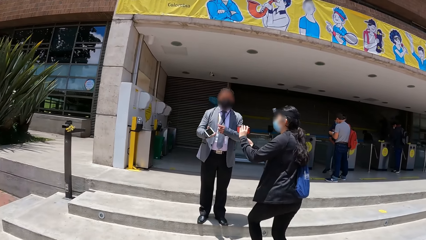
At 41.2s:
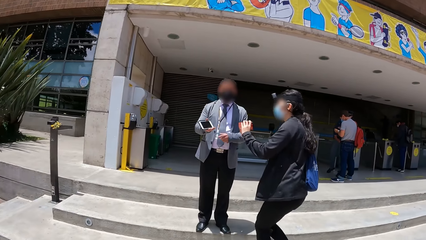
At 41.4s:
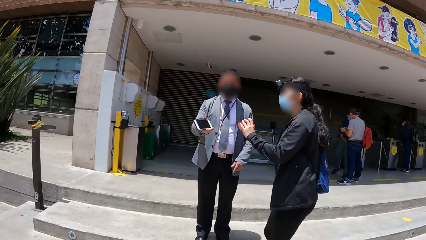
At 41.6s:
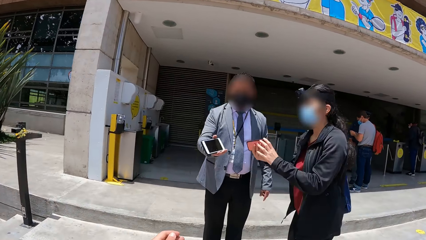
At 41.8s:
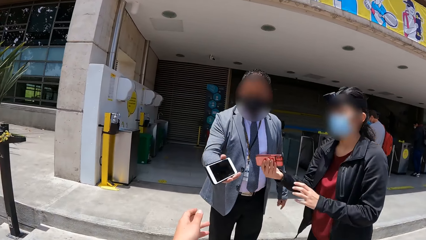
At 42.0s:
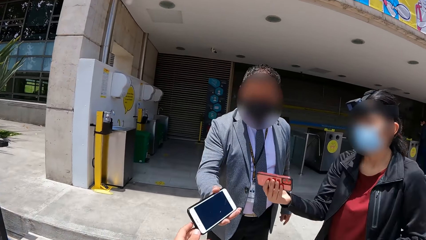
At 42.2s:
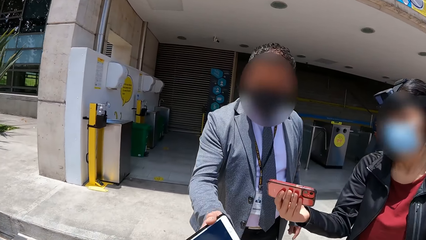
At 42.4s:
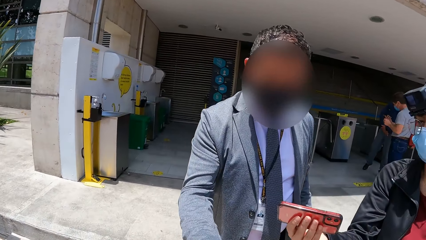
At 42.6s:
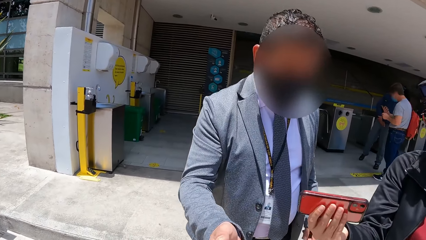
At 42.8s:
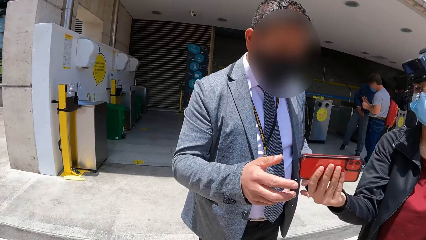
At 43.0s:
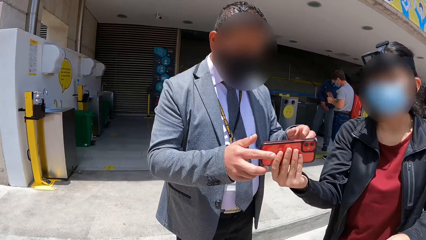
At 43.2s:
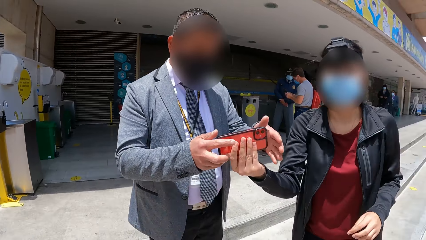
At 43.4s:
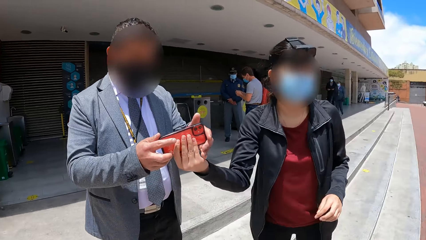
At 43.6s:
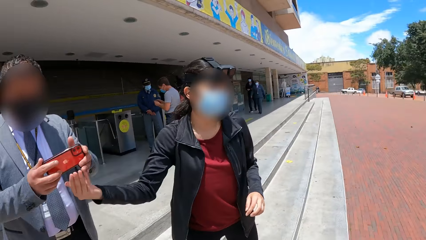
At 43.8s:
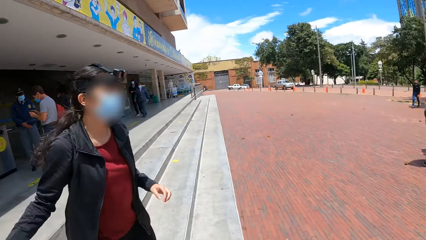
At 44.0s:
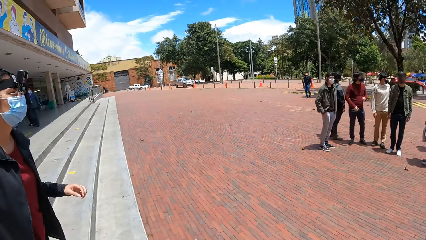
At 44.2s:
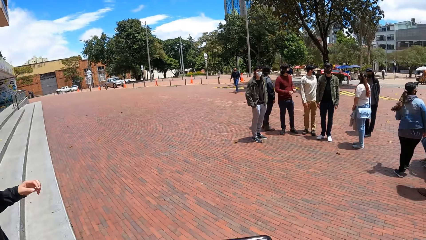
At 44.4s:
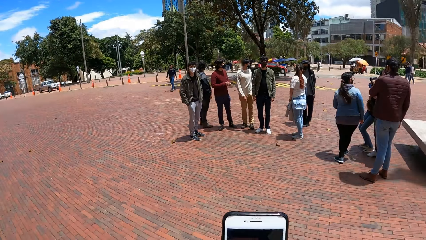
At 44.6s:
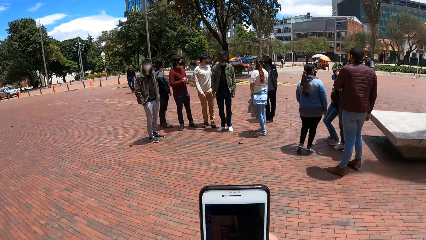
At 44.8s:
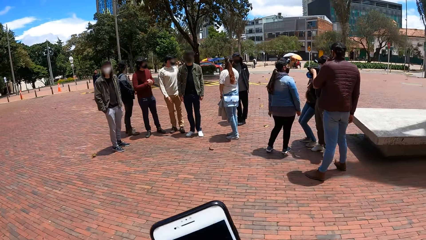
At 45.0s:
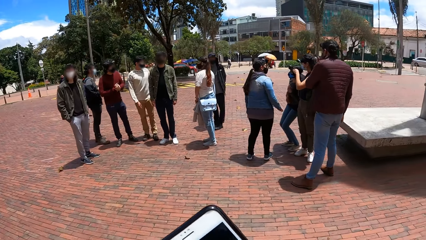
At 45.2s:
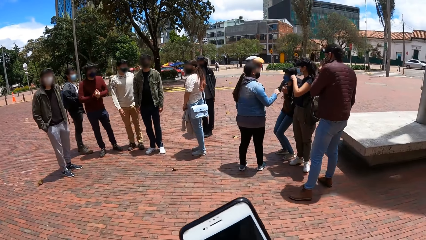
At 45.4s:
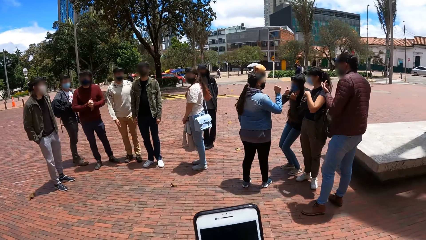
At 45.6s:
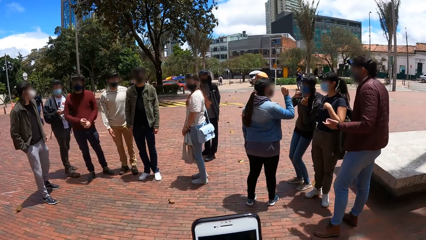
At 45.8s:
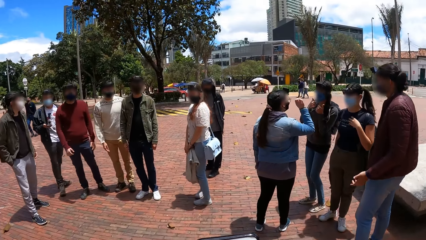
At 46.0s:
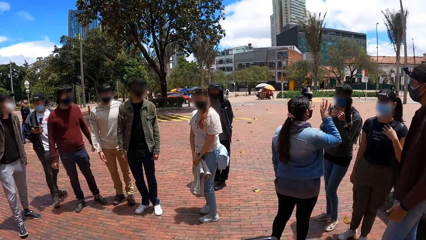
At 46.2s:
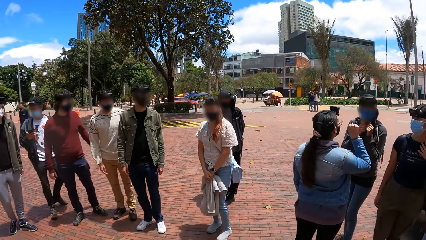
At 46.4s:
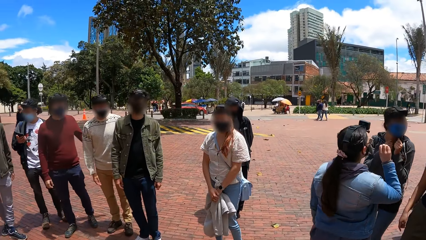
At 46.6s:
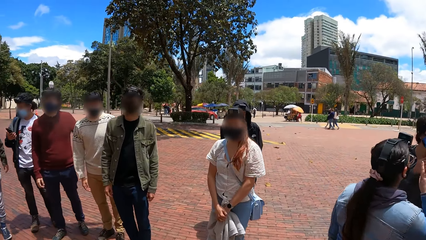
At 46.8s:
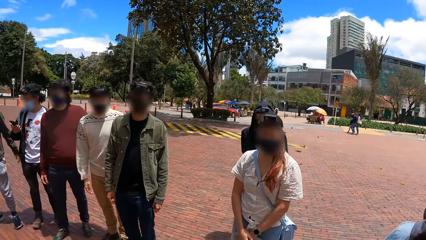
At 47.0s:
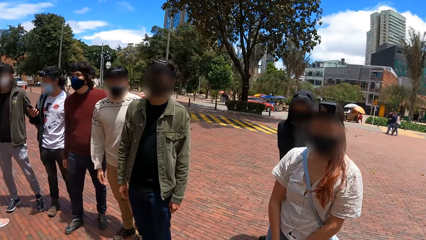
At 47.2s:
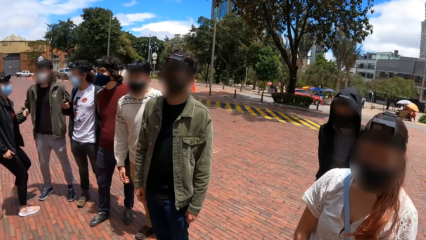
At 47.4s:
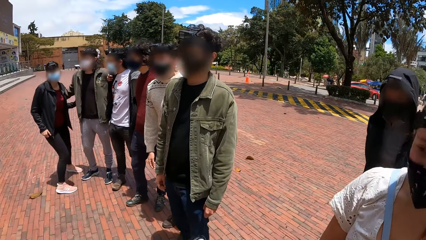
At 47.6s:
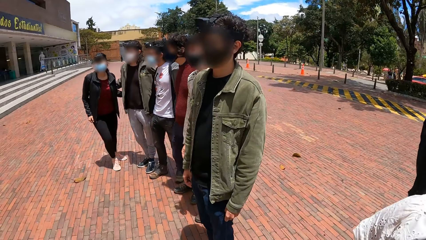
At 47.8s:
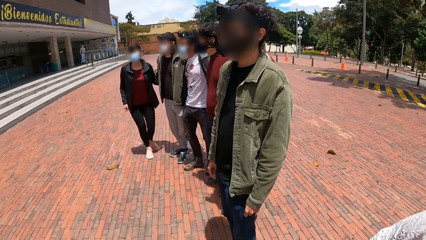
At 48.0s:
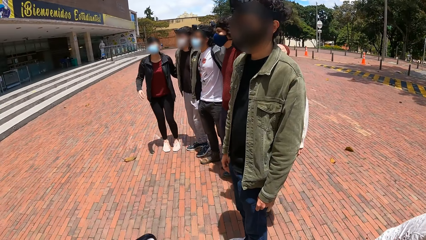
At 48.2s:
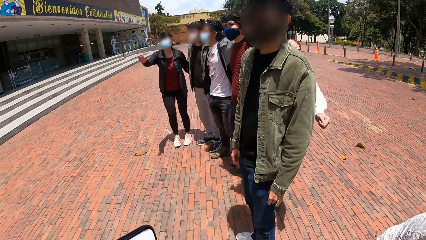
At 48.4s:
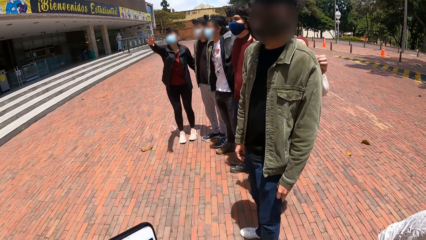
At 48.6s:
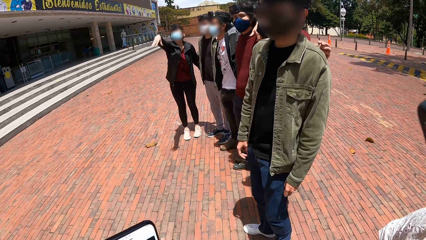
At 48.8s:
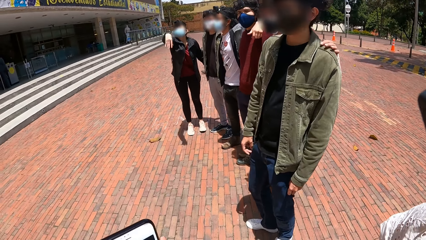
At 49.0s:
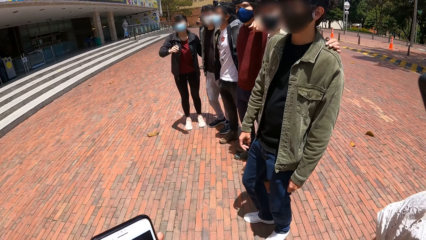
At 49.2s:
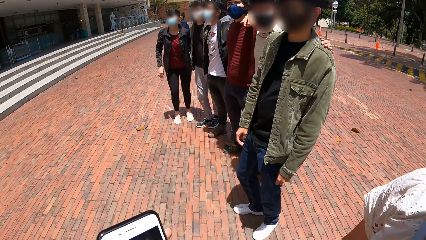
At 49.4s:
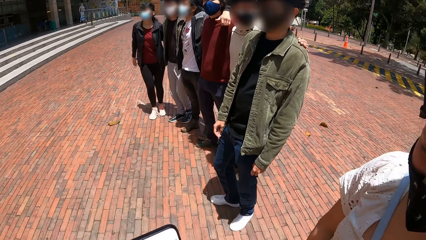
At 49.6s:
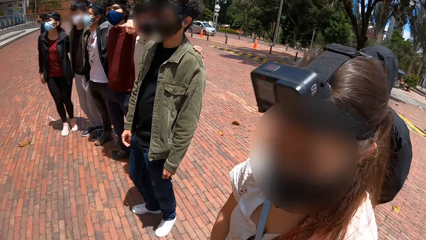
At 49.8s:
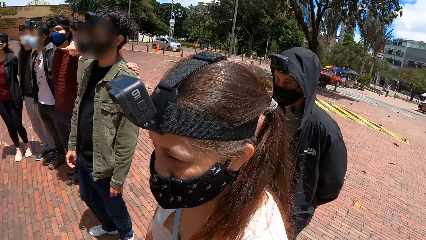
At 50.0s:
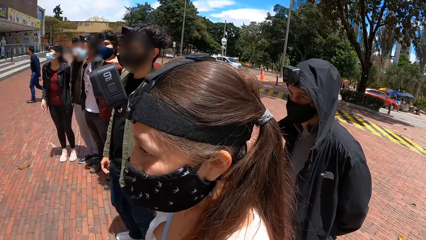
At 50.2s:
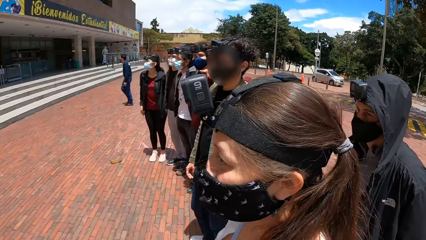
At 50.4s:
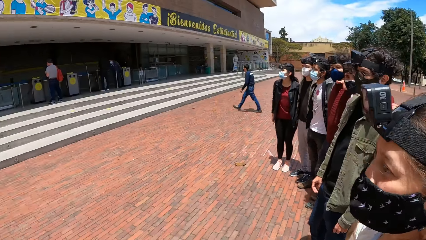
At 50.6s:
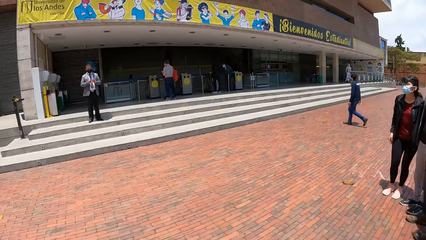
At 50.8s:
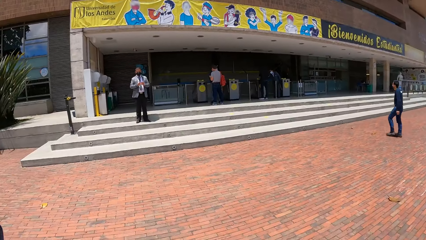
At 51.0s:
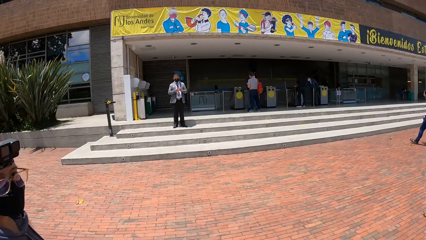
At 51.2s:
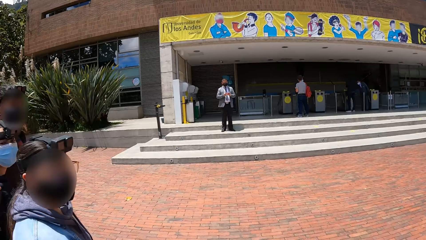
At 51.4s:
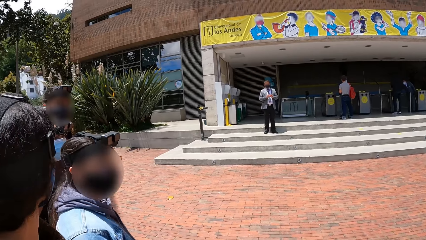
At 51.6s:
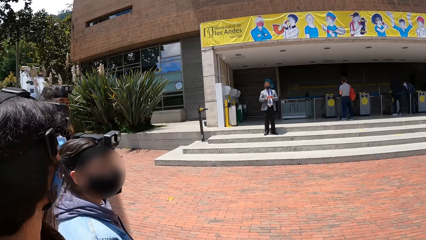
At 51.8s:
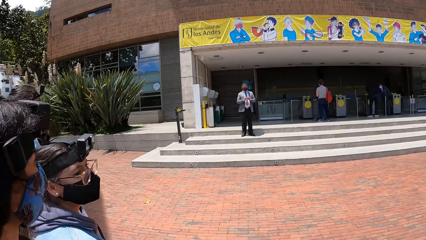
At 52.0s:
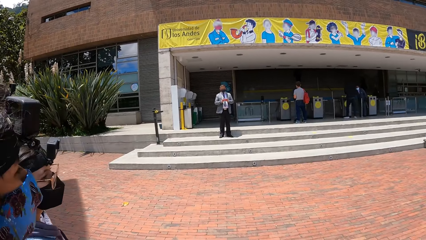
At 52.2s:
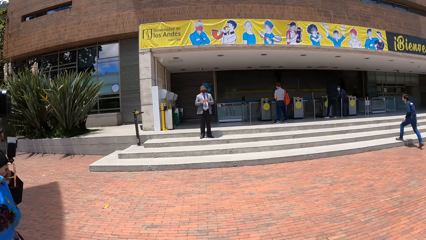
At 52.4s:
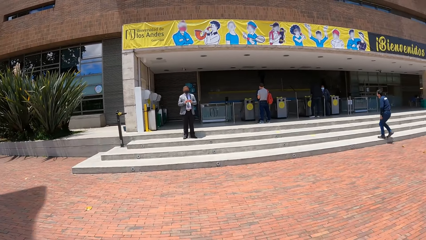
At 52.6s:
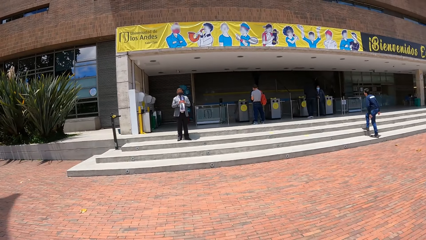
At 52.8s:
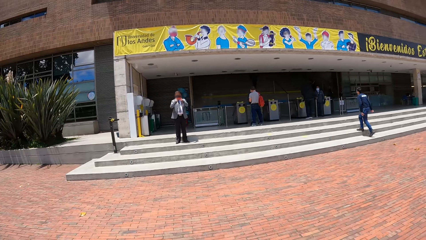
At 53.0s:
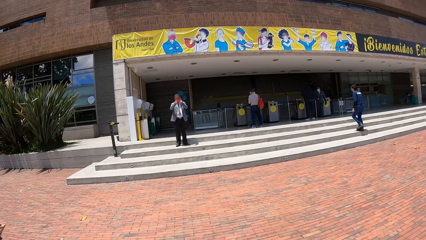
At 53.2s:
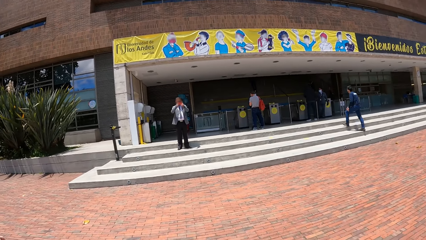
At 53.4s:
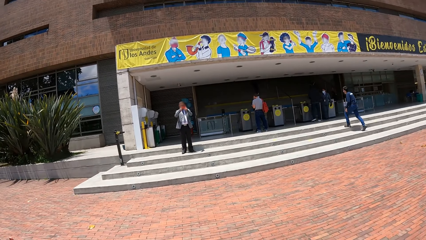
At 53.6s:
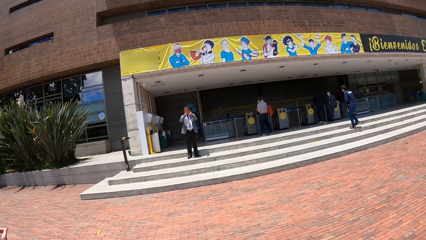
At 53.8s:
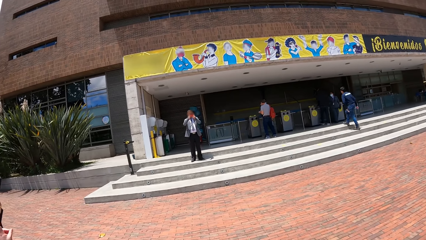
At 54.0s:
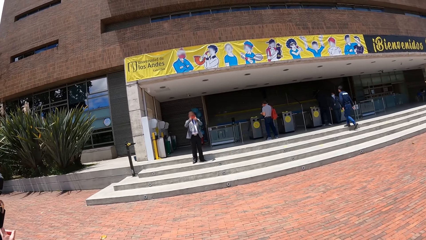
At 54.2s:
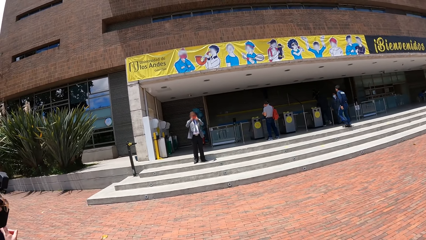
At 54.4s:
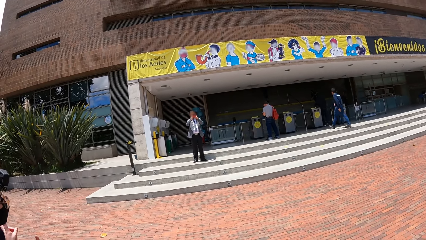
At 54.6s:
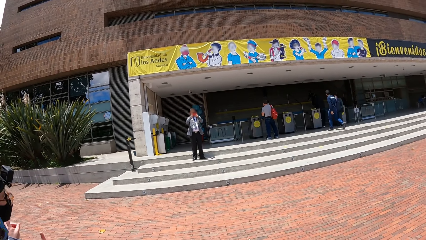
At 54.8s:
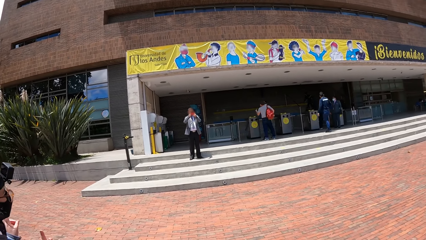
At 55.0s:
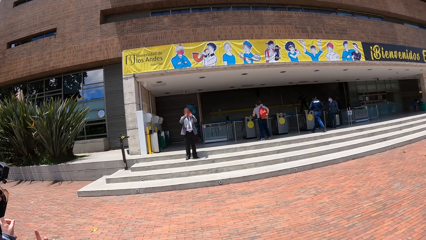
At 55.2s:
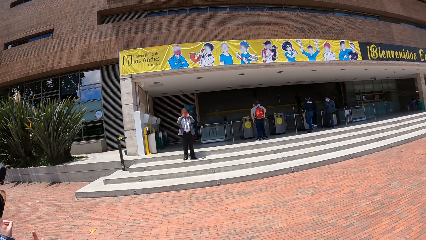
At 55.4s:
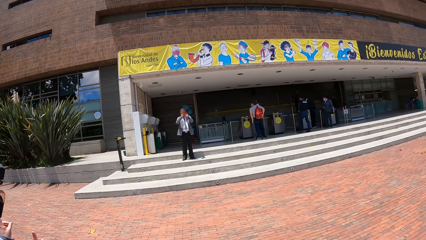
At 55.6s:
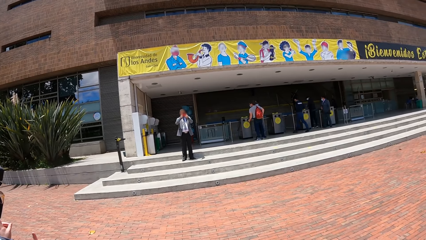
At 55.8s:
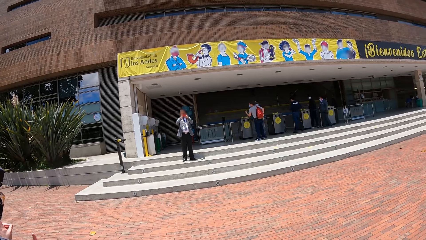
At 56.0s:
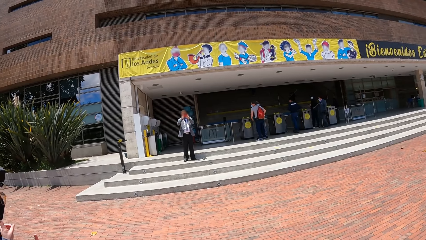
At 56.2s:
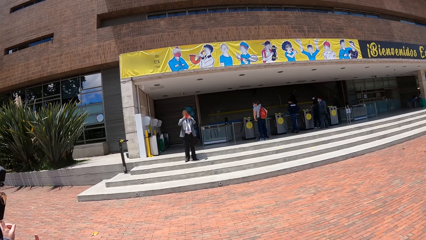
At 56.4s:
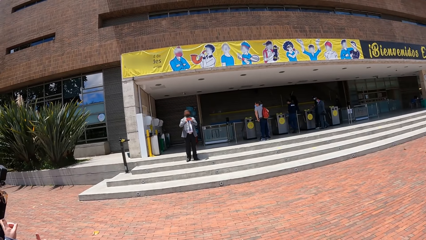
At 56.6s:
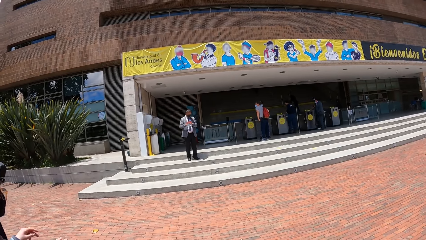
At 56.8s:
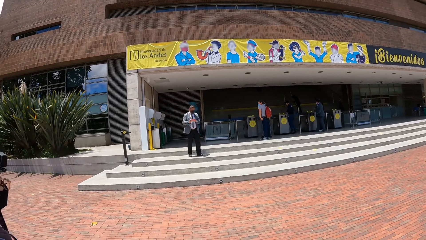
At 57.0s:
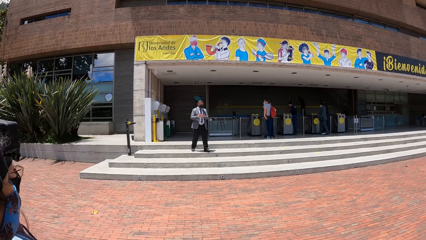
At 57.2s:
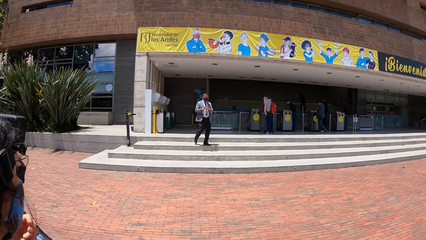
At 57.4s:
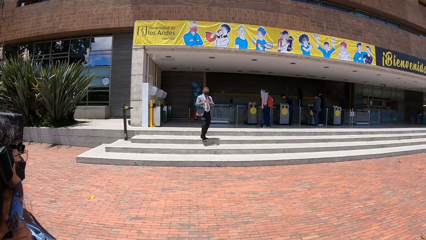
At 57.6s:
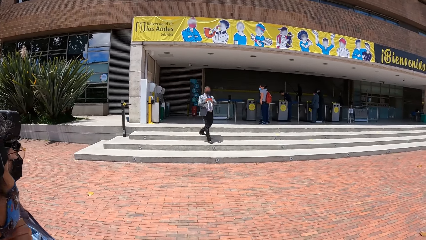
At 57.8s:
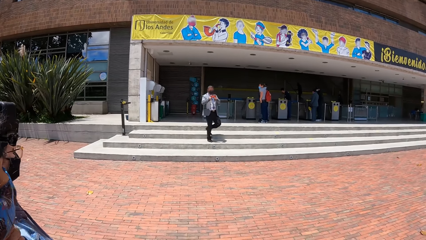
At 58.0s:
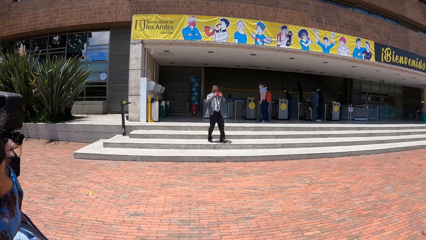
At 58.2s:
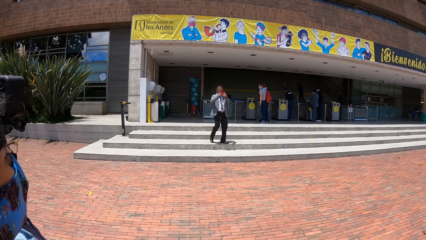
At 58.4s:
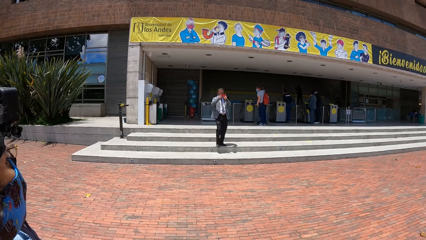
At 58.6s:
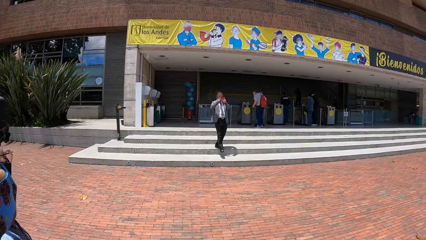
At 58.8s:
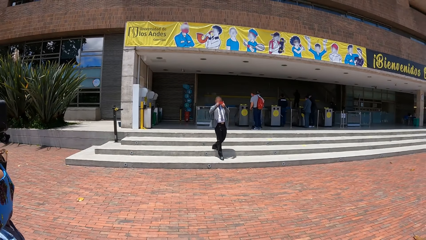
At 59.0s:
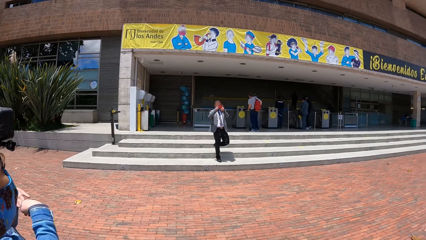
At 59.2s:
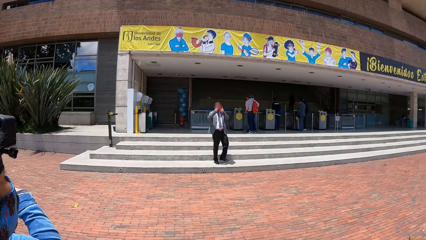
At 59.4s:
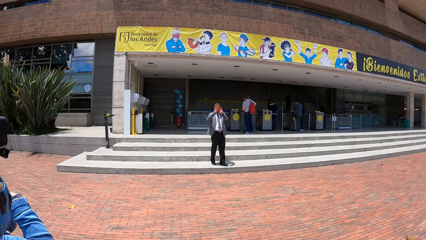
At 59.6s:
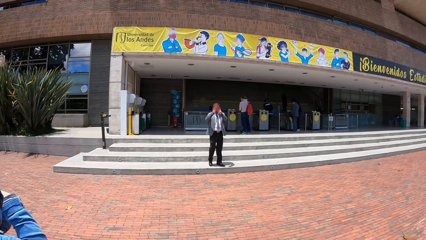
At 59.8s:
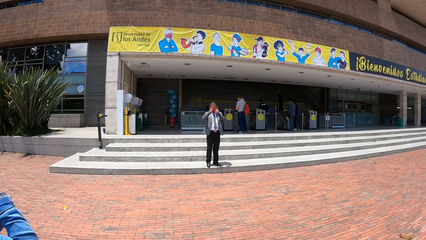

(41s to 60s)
The man interacts with the camera wearer. The woman shows the phone to the man. The camera wearer collects the mobile phone from the man with his left hand. The man collects the mobile phone from the woman with his hands. The woman walks towards the group of people. The camera wearer walks towards the group of people. He holds the phone with the right hand. He operates the mobile phone in his left hand. He walks around. He interacts with another woman. Another man stands uprightly. Another woman looks around. The first man operates the mobile phone in his hands, takes a picture with a camera, and moves forward.
